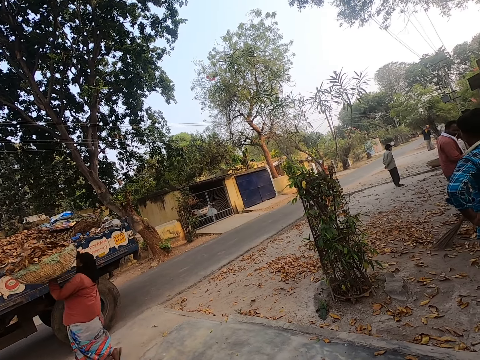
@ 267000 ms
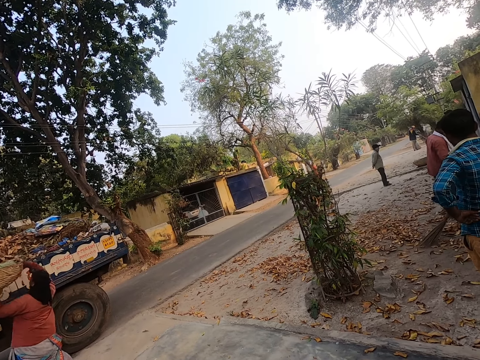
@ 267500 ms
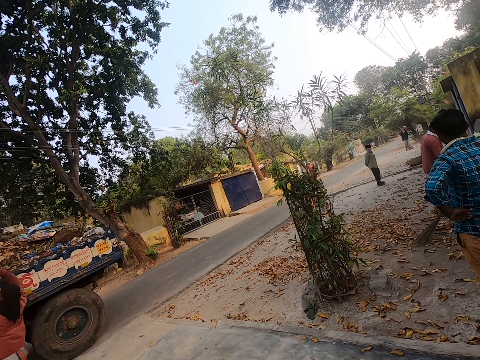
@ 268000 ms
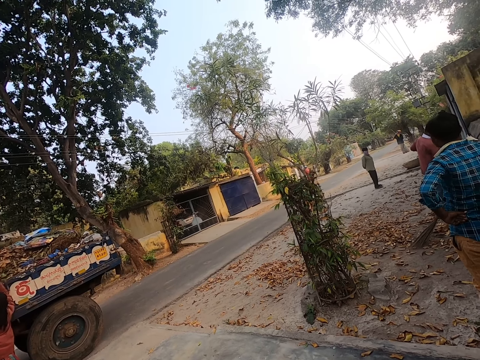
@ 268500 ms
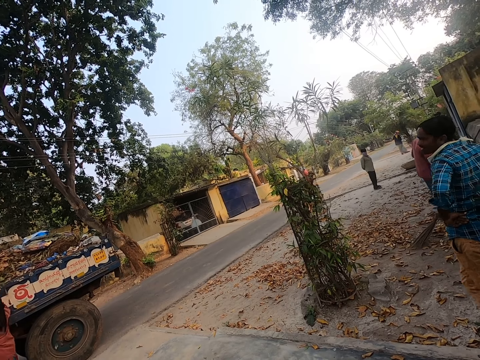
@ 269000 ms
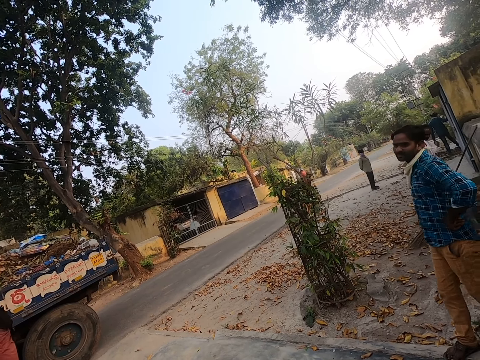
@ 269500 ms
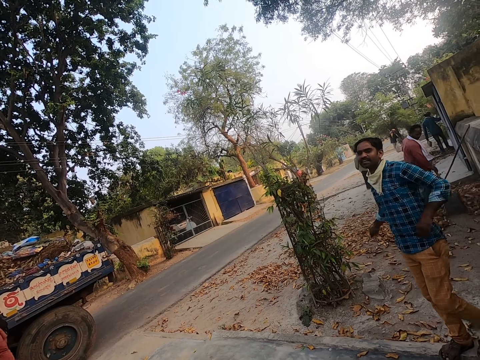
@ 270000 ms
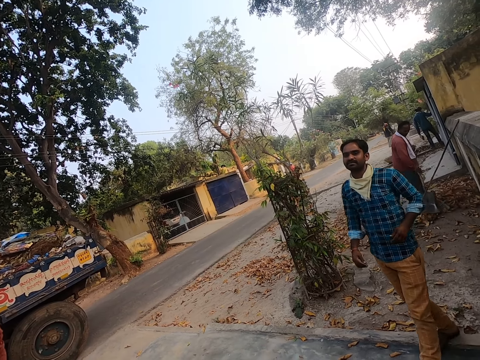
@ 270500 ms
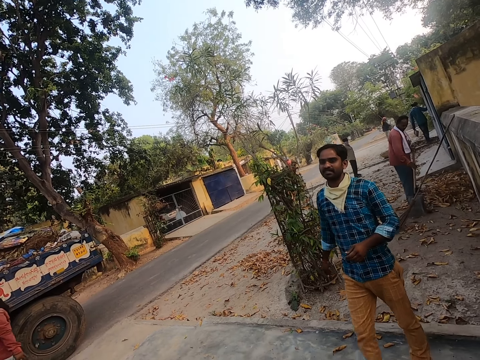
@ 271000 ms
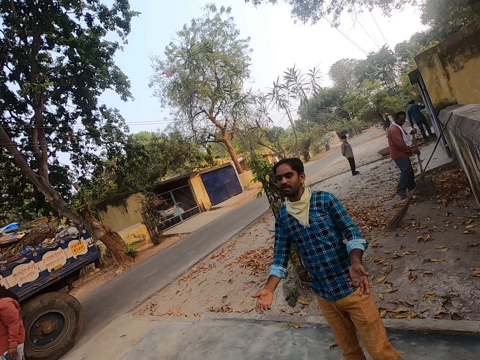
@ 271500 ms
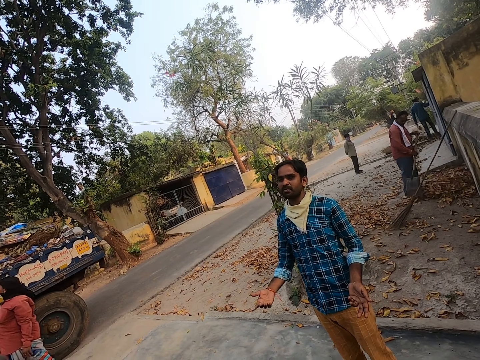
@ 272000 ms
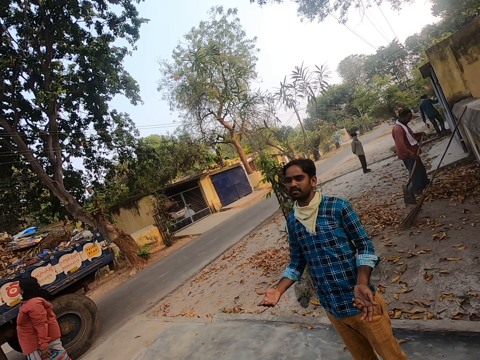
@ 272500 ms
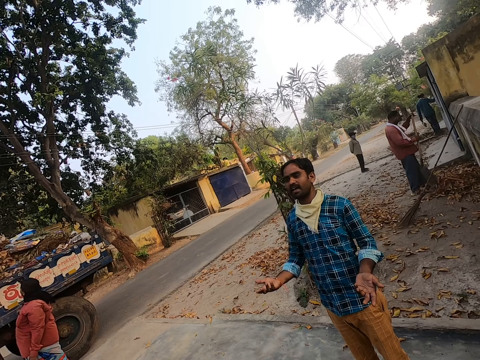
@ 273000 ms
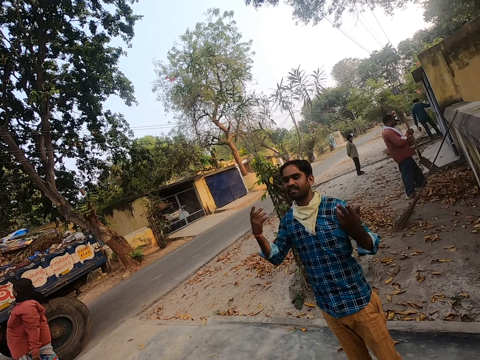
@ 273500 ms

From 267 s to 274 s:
A man stands on the road. Another man stands on the road. A third man stands on the road. A fourth man gives a fifth man the garbage. The first man walks. The second man sweeps the road. The first man talks to a sixth man. The third man stands on the road. The first man talks to the sixth man.

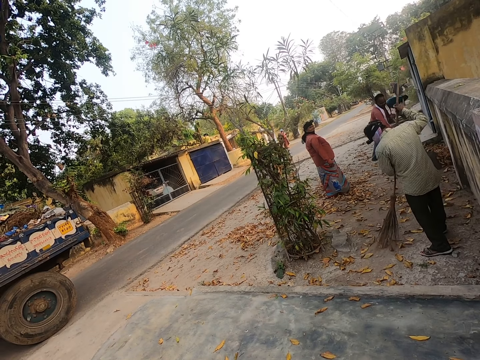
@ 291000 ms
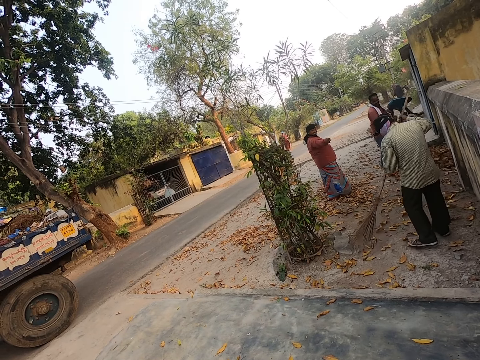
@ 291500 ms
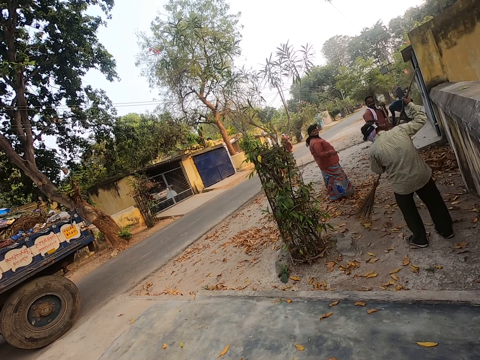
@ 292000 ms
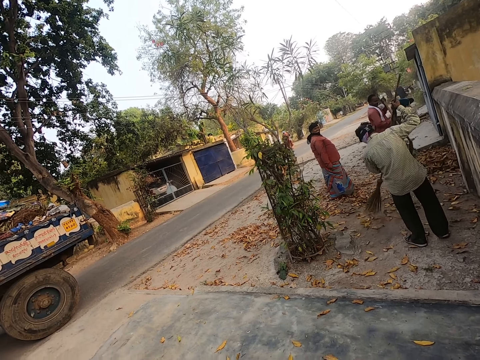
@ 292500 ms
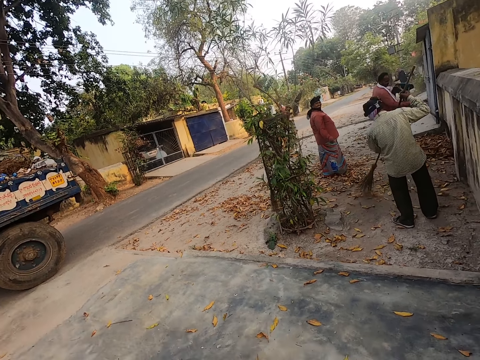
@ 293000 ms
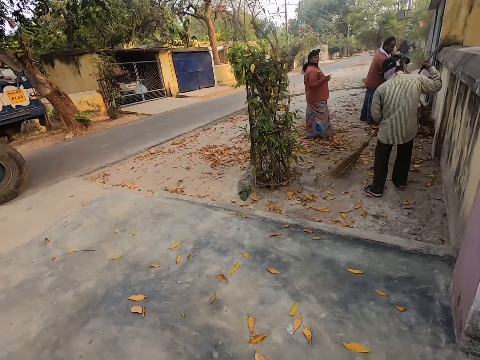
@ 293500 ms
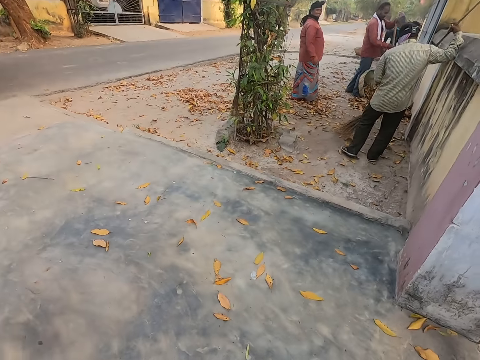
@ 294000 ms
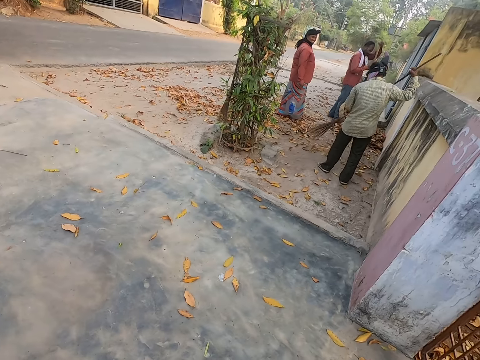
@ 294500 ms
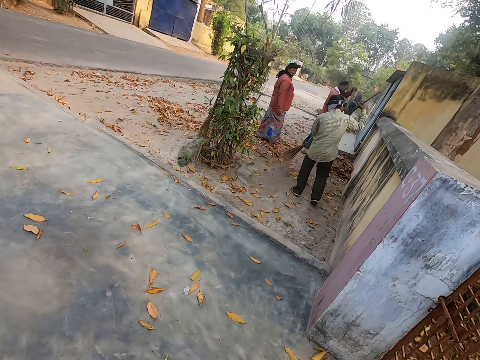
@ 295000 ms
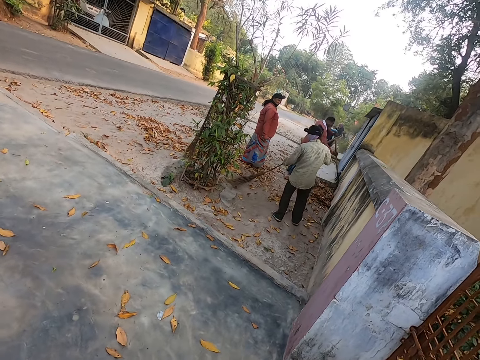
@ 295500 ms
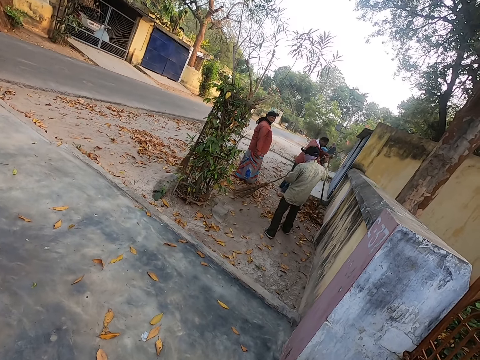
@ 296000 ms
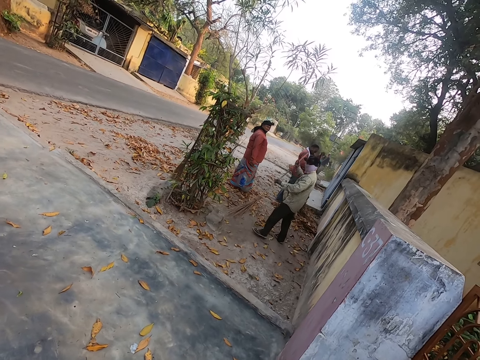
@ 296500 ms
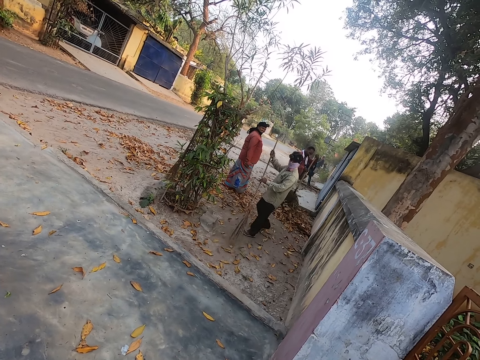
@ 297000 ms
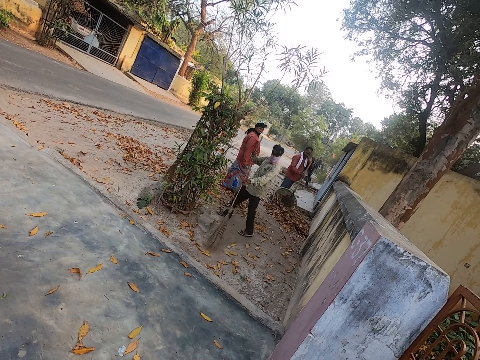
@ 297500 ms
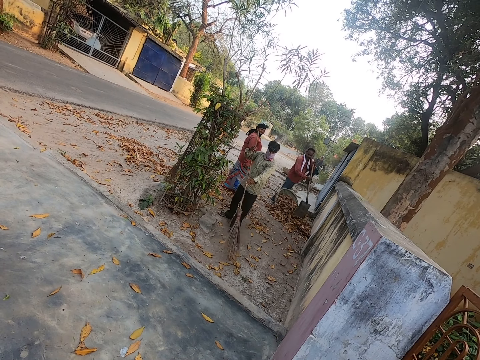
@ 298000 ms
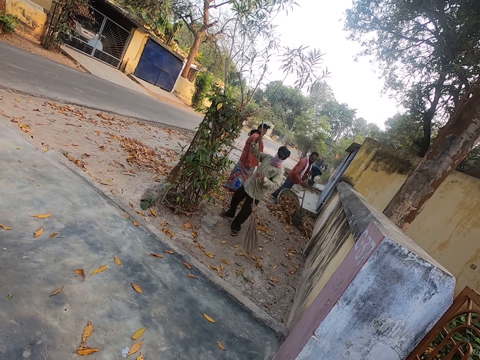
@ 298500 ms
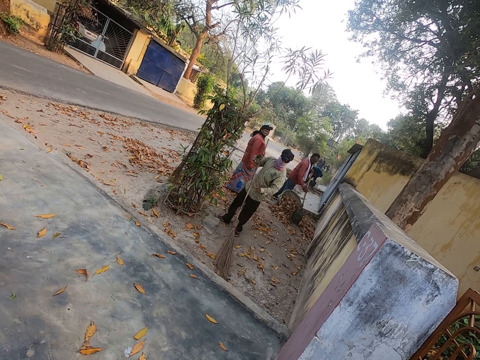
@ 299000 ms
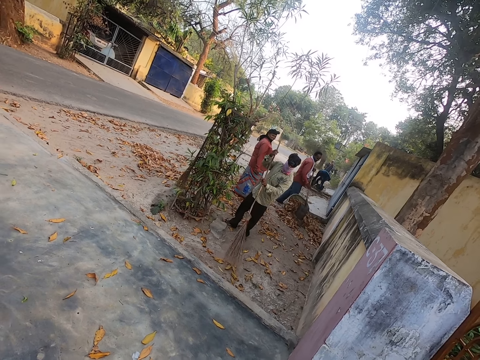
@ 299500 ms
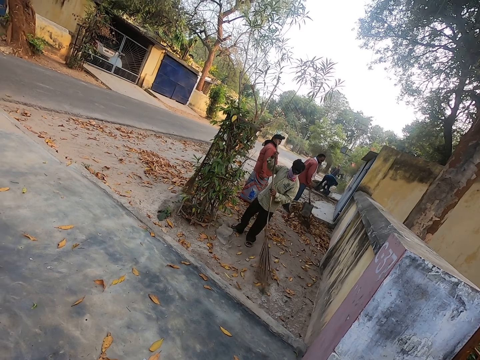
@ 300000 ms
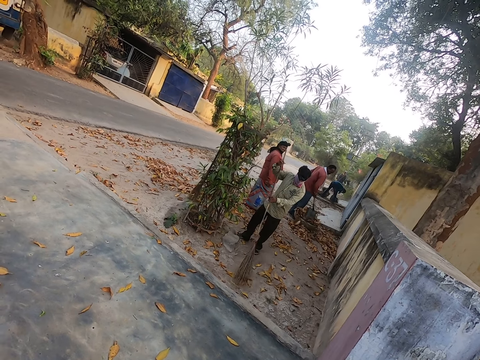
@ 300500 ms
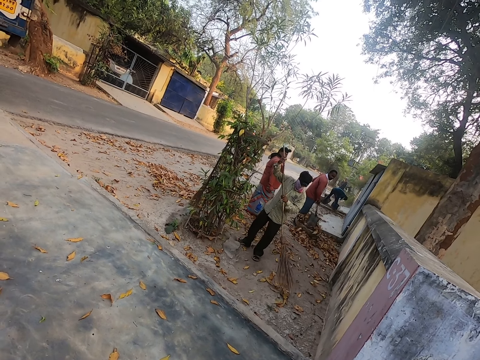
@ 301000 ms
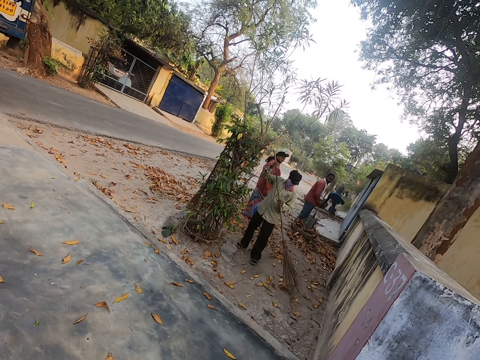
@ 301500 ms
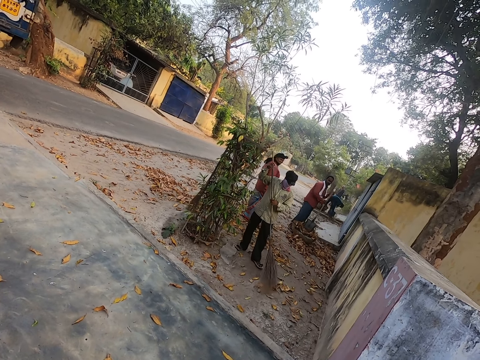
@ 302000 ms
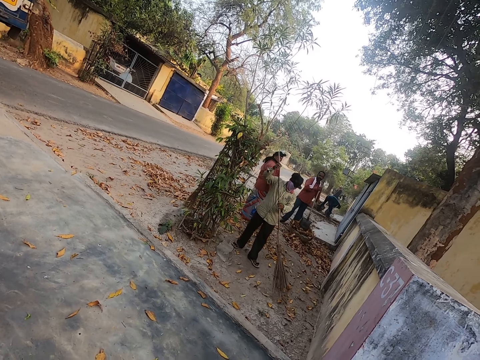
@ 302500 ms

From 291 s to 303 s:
A man fills a basket with leaves using a spade repeatedly.

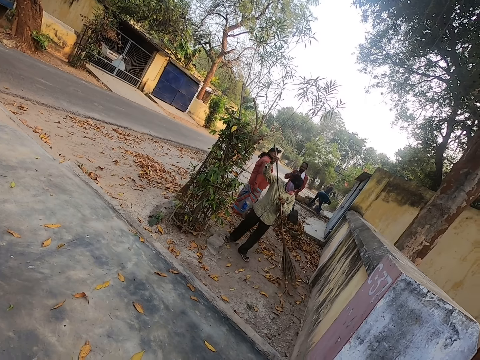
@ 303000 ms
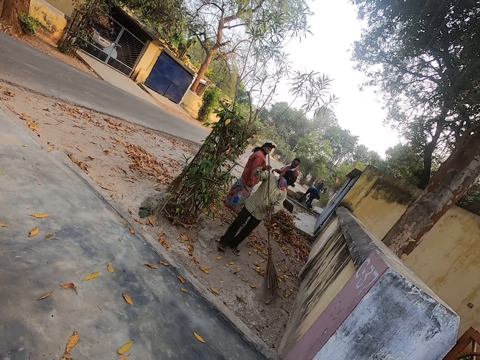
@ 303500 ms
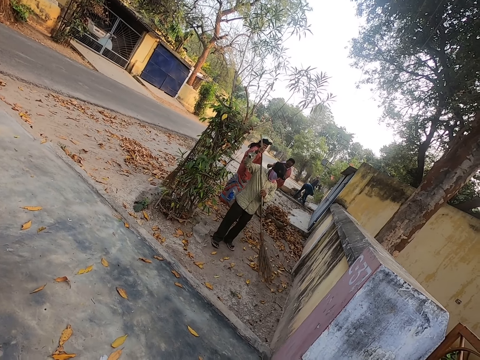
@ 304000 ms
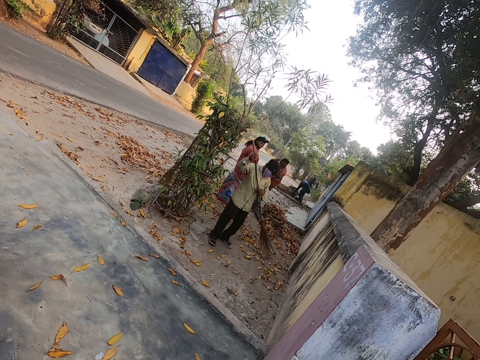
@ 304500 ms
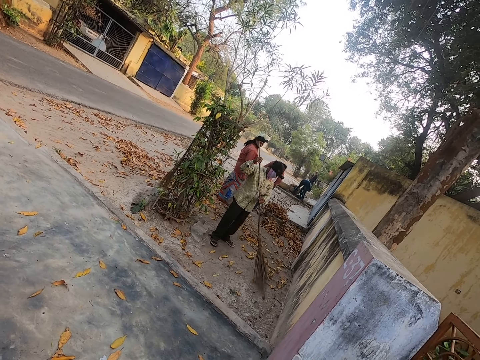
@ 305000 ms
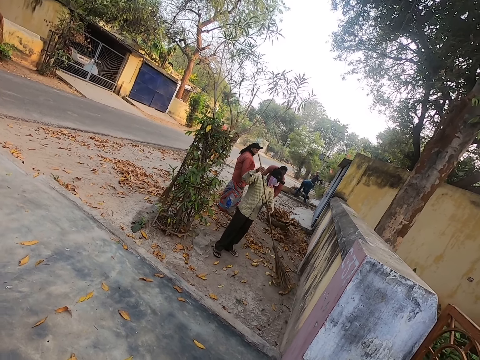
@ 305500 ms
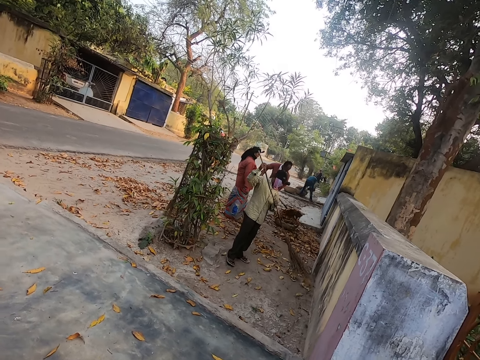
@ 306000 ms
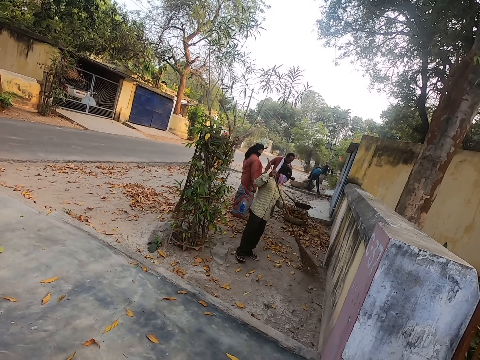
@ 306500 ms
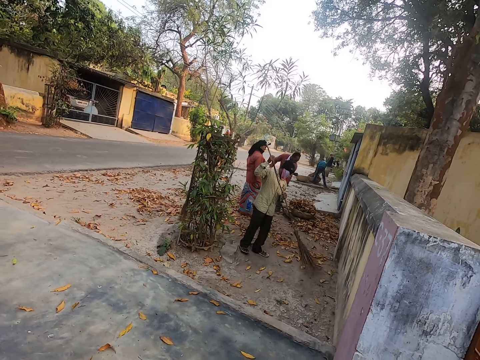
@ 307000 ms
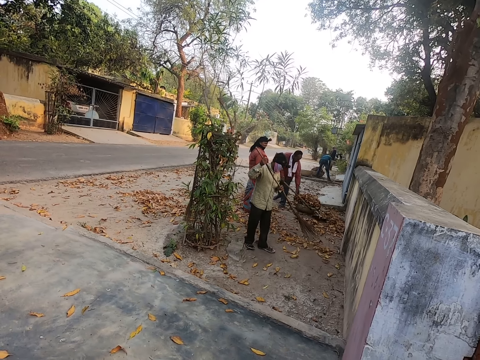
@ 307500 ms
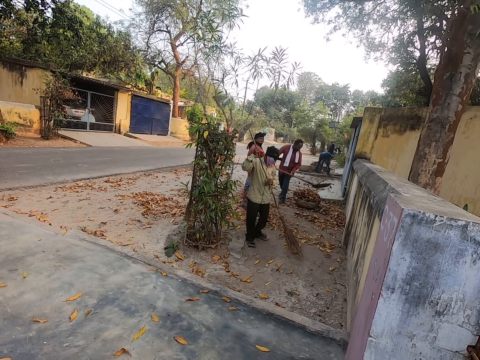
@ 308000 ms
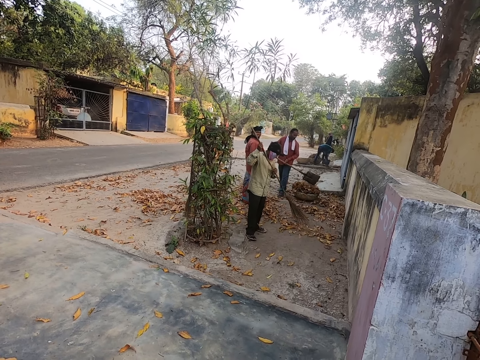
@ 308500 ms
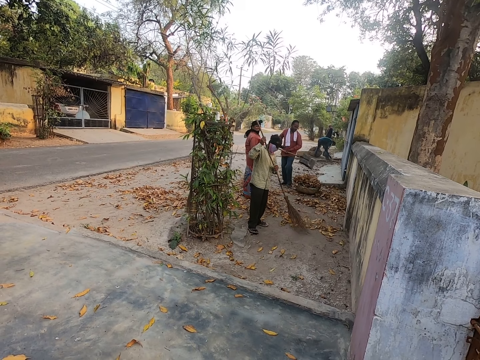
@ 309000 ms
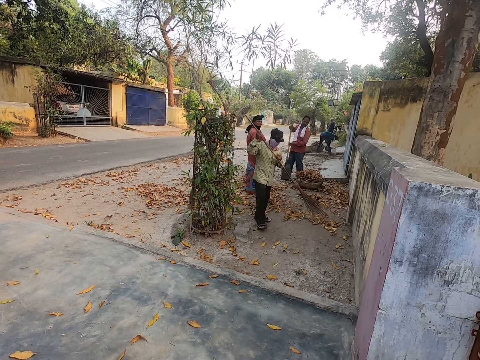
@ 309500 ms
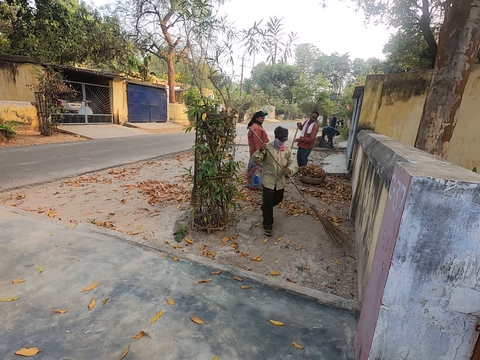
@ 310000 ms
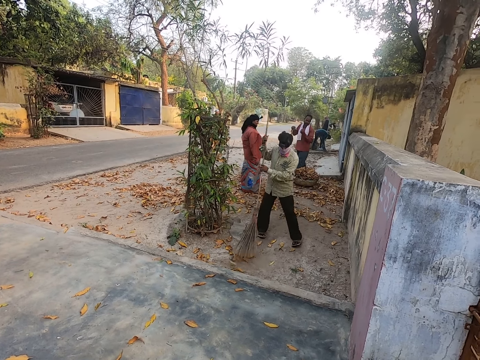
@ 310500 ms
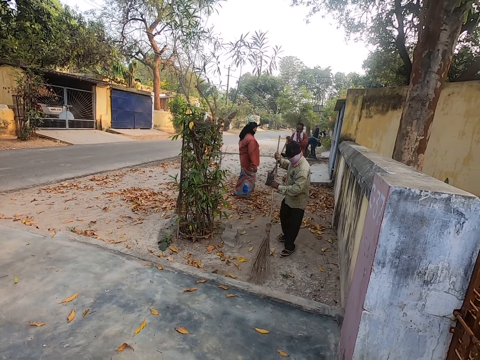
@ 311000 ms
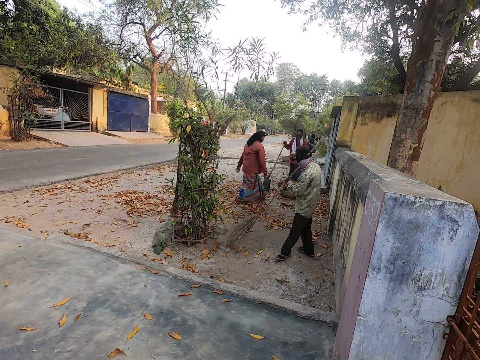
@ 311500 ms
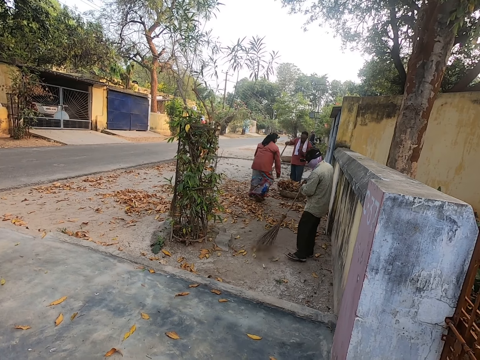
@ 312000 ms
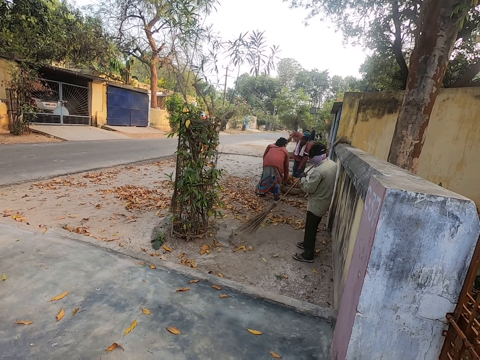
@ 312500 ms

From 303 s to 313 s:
A man picks leaves with a spade. He fills a basket with leaves using the spade. He picks the leaves with the spade. He fills the basket with leaves using the spade.
